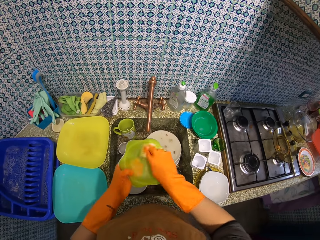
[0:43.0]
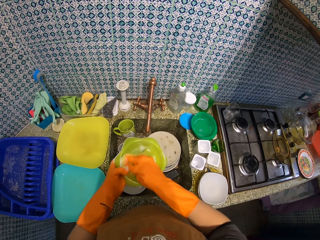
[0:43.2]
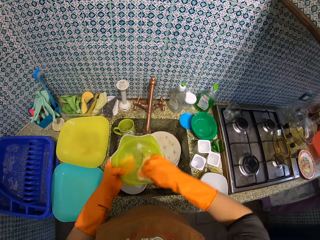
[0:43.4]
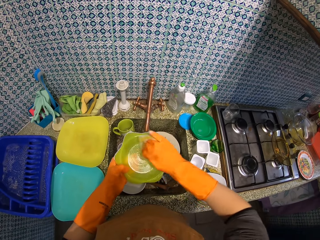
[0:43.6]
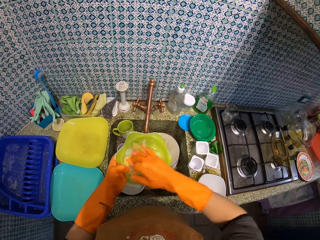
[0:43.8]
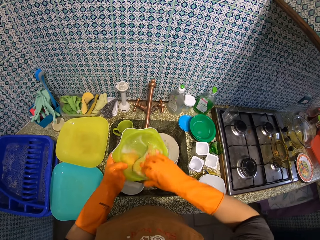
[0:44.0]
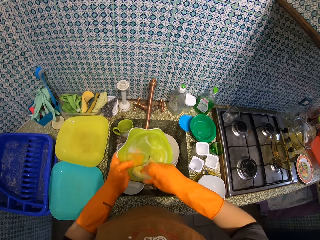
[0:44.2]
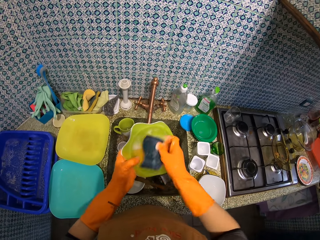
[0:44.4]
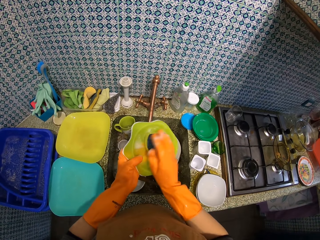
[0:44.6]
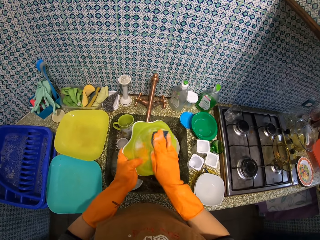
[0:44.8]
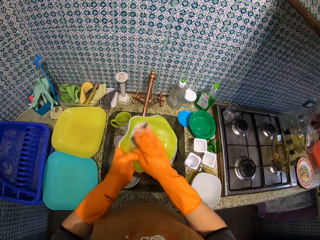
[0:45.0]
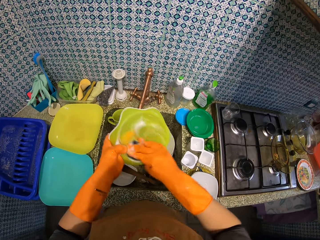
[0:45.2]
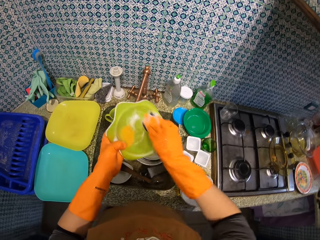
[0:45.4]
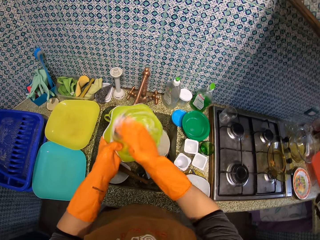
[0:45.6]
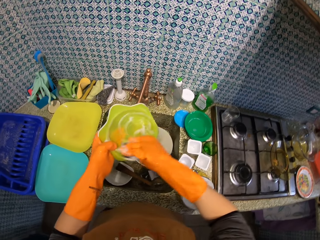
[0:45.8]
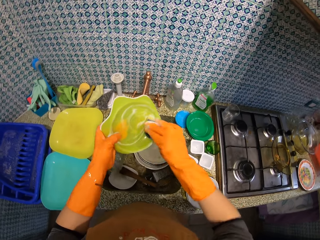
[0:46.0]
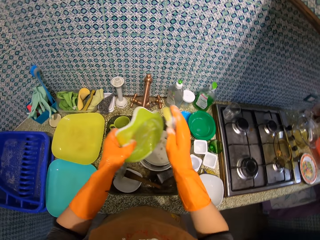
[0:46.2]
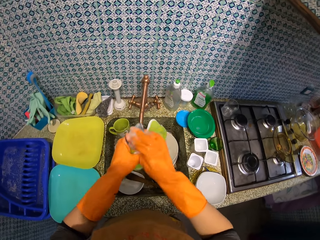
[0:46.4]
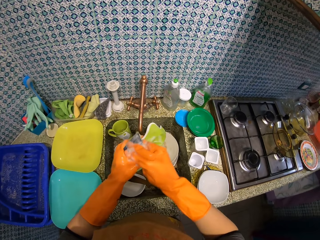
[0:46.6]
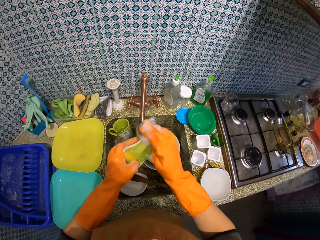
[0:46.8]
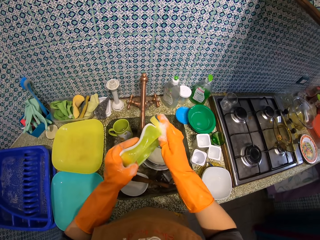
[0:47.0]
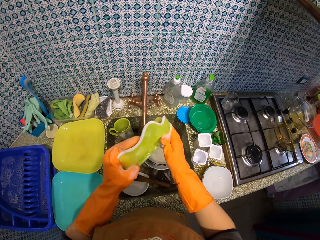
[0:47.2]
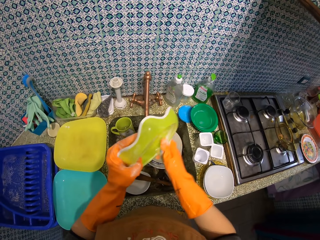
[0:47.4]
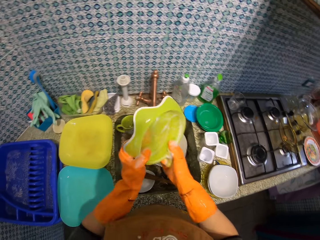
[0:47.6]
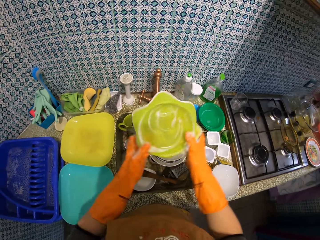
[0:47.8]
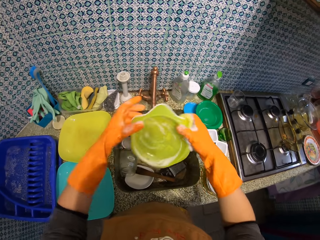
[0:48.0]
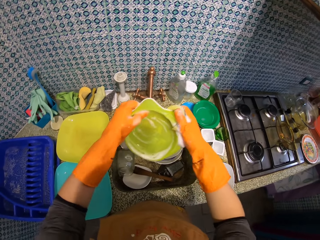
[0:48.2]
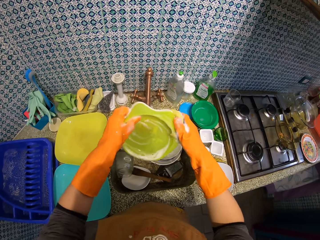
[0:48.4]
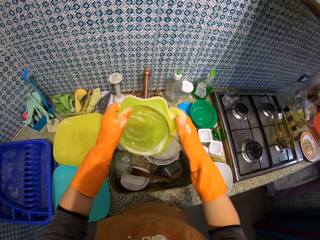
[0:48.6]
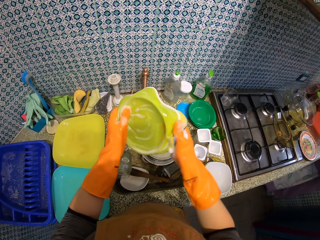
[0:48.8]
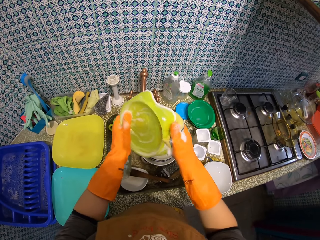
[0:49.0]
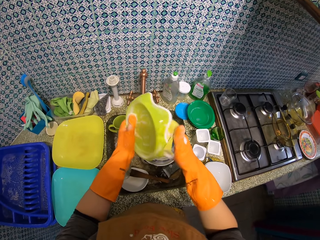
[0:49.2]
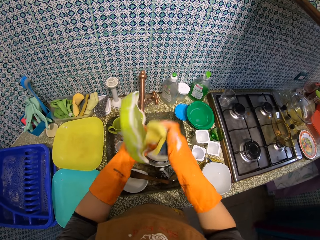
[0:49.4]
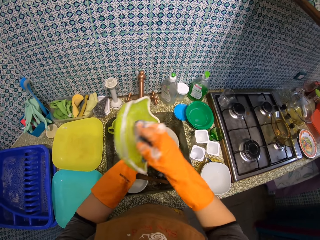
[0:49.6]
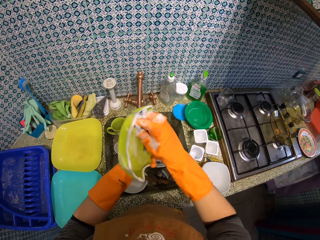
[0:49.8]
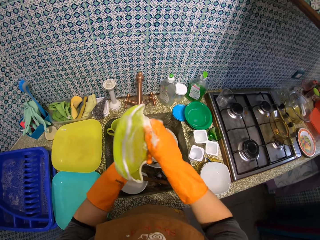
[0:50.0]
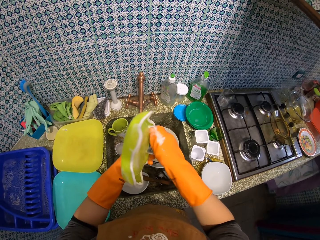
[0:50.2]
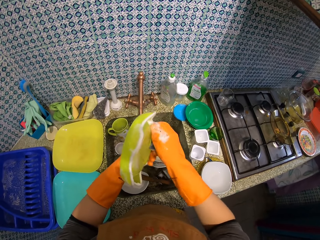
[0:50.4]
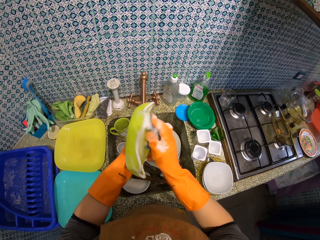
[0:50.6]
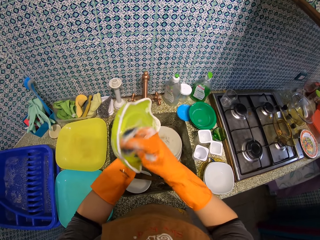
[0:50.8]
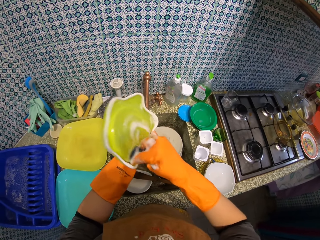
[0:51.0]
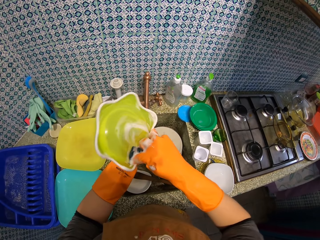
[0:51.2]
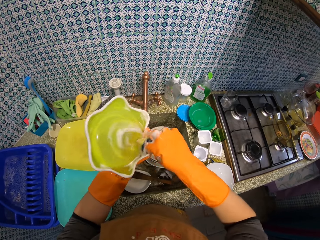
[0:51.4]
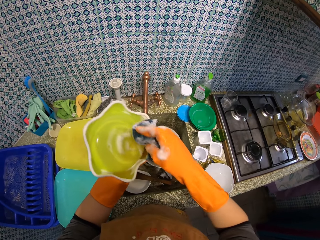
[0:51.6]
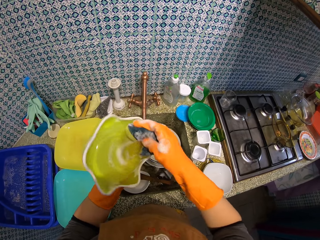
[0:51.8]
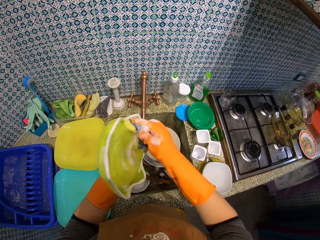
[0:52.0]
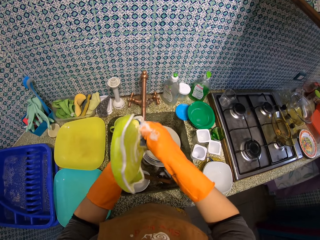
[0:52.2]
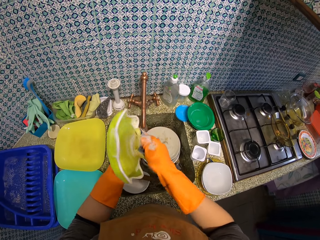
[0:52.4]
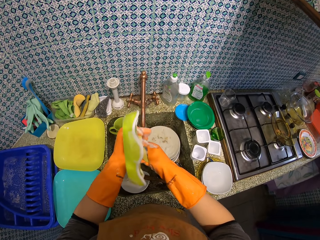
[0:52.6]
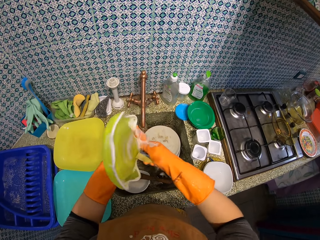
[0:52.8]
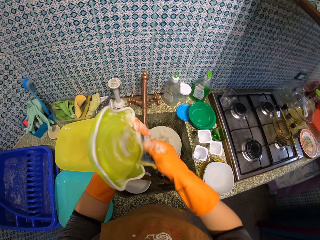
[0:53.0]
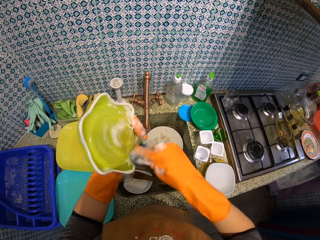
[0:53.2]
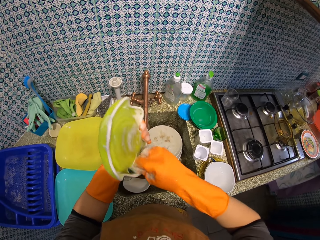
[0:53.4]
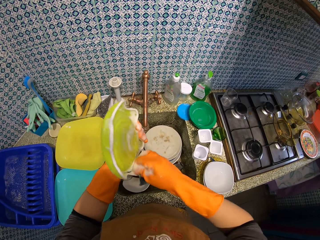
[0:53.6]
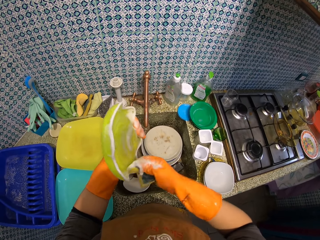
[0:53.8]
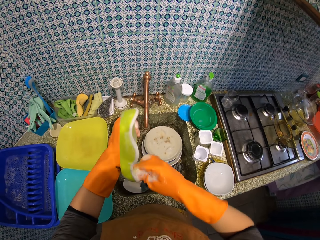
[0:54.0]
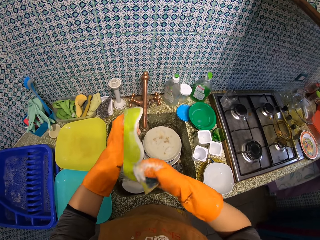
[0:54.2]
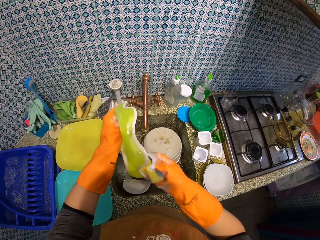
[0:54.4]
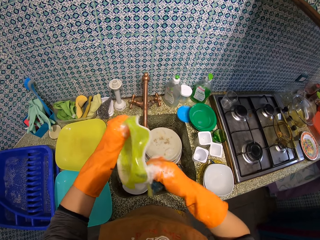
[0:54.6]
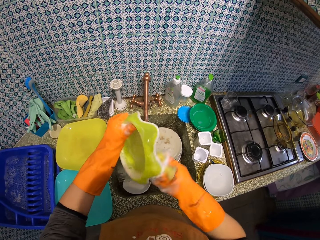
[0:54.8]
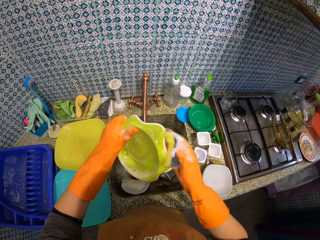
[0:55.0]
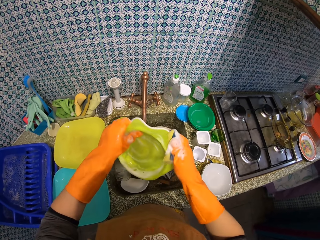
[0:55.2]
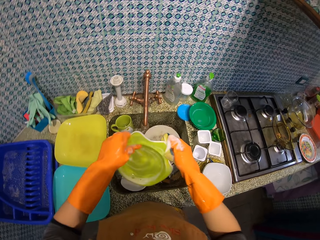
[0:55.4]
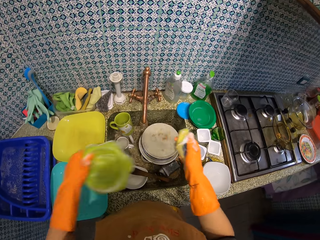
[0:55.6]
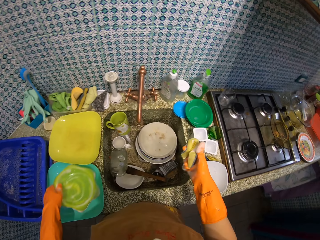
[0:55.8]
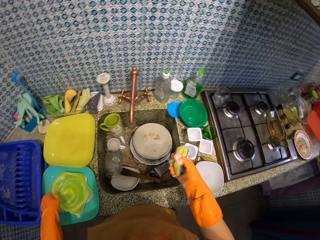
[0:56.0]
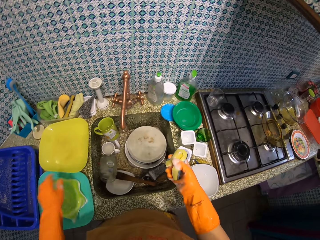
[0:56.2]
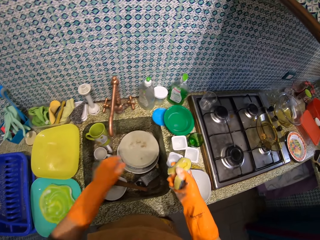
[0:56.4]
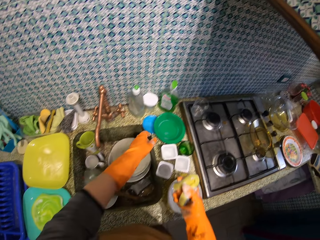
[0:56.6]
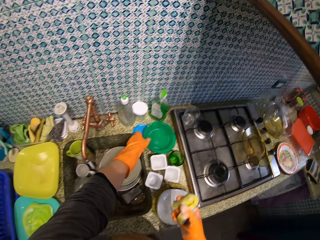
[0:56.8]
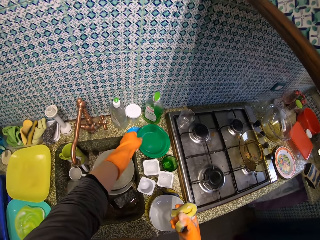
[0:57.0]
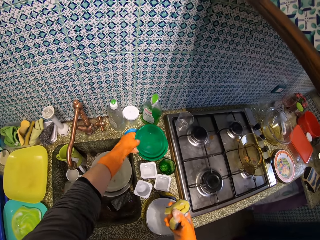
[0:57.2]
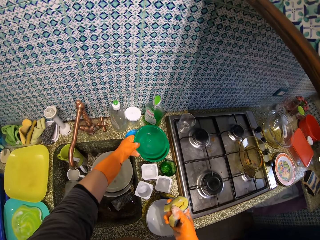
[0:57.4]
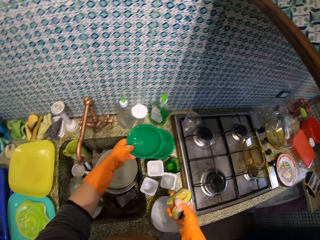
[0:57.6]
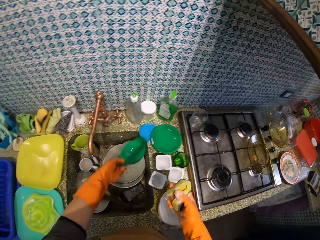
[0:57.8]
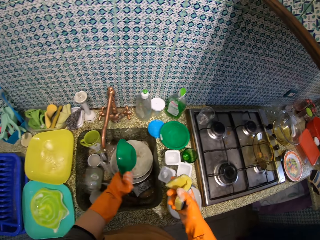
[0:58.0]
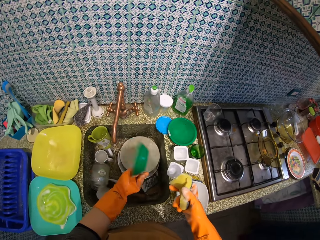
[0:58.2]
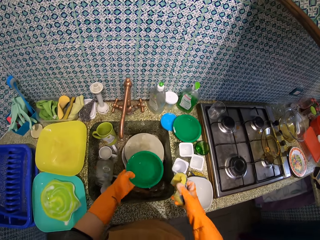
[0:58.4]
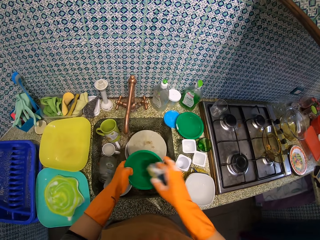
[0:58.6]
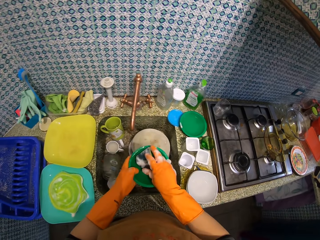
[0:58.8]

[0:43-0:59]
The camera wearer washes the side of the yellow plate. They turn the plate, wash underneath the plate, and drop the plate on the blue plate or bowl. They hold the sponge. They pick up a green plate. They pour out water from the green plate in the sink.

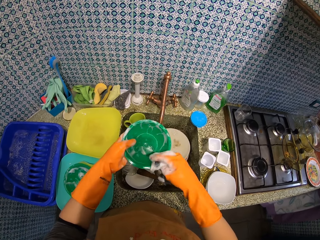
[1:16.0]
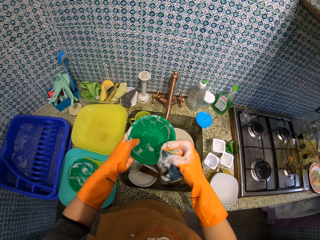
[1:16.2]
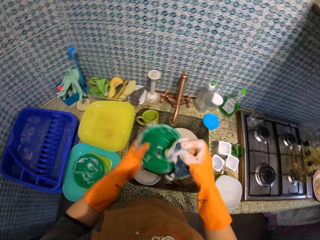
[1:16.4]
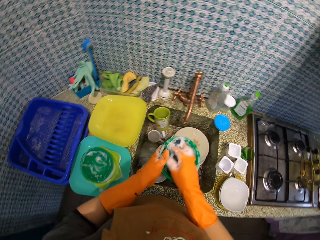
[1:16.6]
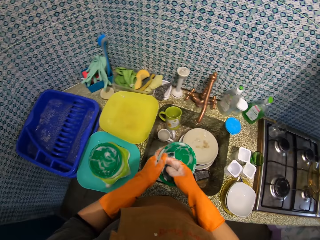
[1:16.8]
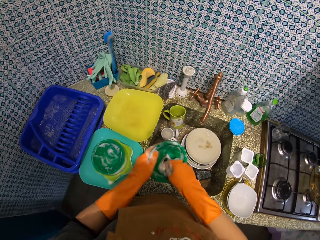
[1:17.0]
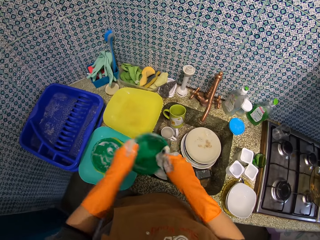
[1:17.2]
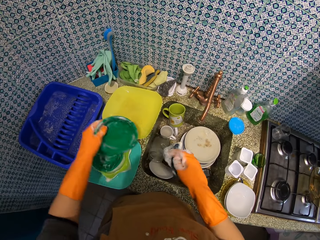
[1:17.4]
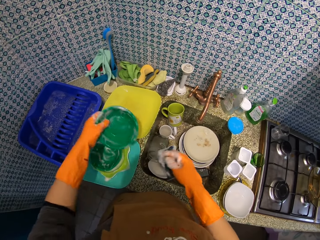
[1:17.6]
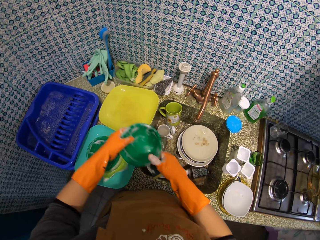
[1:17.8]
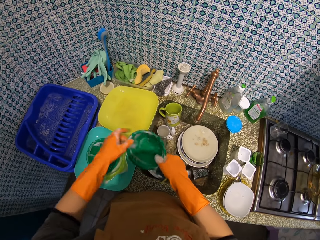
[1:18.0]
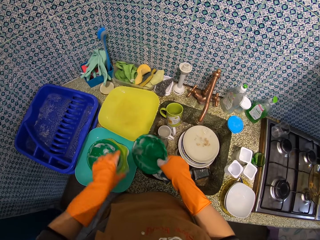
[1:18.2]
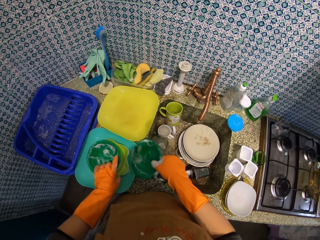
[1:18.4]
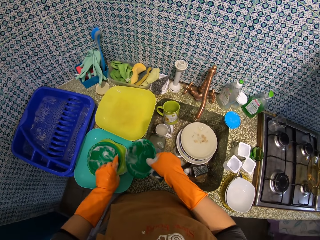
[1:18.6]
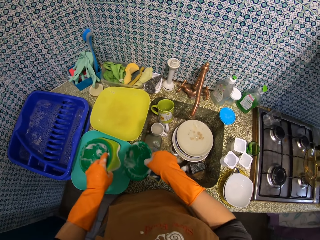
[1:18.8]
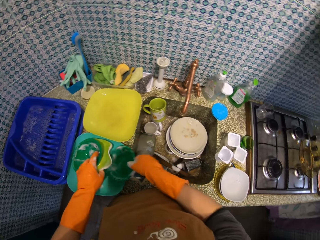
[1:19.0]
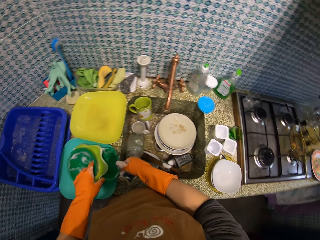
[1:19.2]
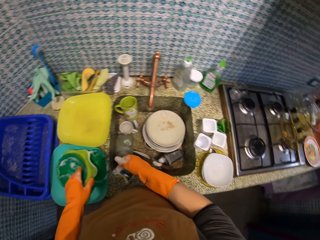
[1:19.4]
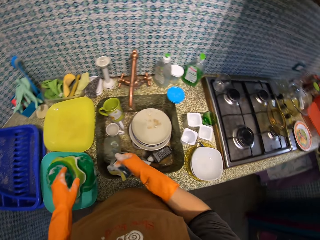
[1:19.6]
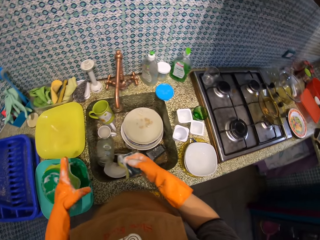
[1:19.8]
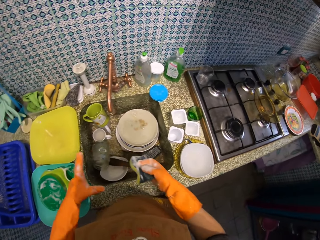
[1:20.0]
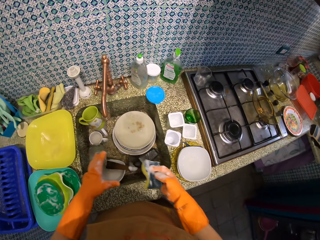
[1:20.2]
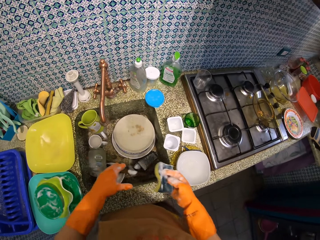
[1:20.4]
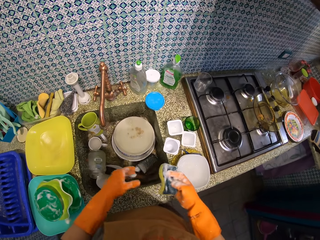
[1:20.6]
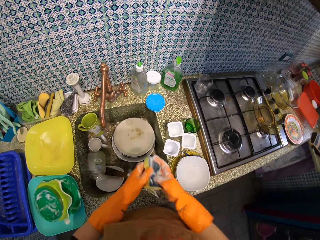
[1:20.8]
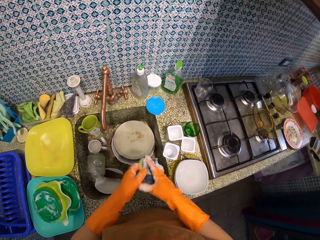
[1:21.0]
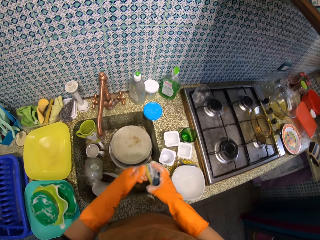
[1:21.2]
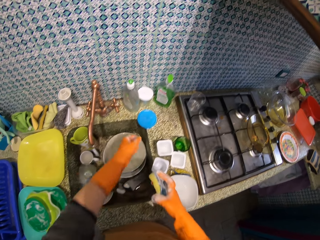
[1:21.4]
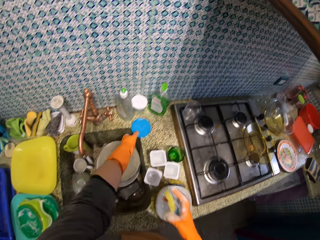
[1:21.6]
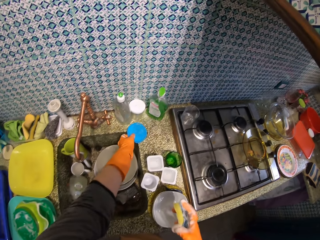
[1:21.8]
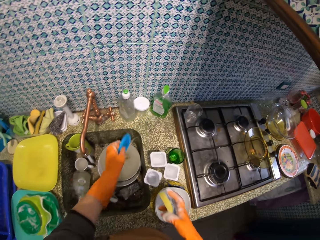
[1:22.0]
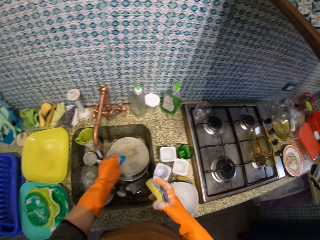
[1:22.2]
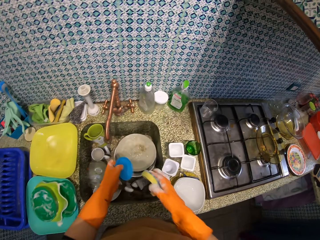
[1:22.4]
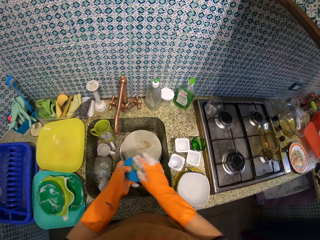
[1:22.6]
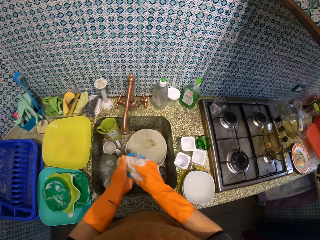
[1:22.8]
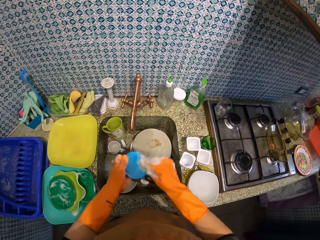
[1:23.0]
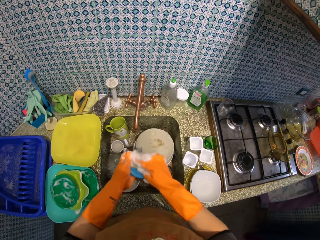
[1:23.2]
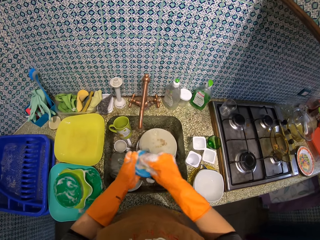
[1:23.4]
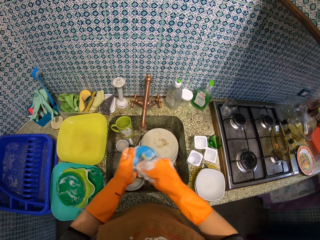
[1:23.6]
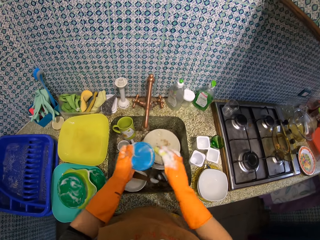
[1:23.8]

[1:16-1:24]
The camera wearer washes the inside part of the green plate. He passes the green plate to his right hand. He holds the two plates. He lifts the yellow plate with the first green plate on it. He places the second green plate underneath the yellow plate. He holds the sponge. He touches the sponge scourer with his left hand. He picks up a blue plate cover from the kitchen slab. He pours water in the sink. He washes the front part of the blue plate cover.
